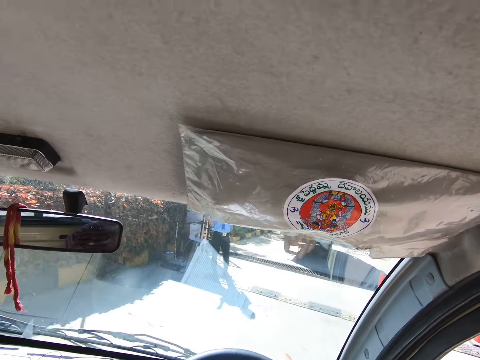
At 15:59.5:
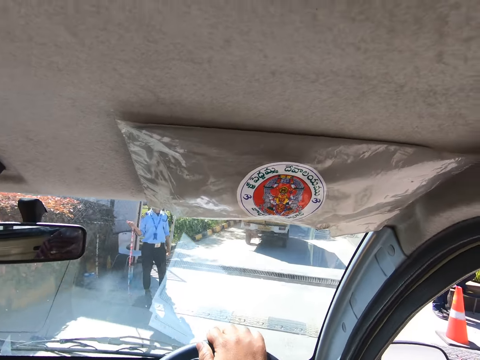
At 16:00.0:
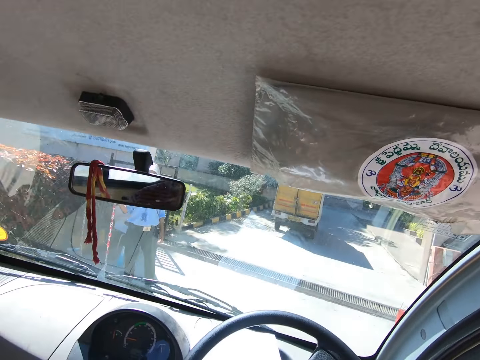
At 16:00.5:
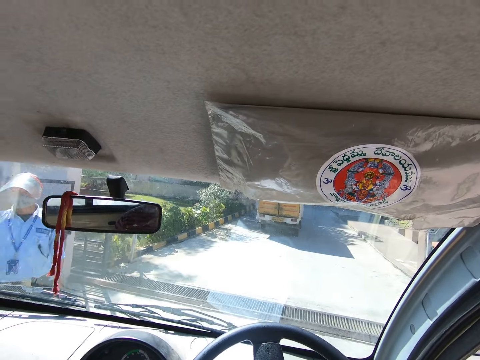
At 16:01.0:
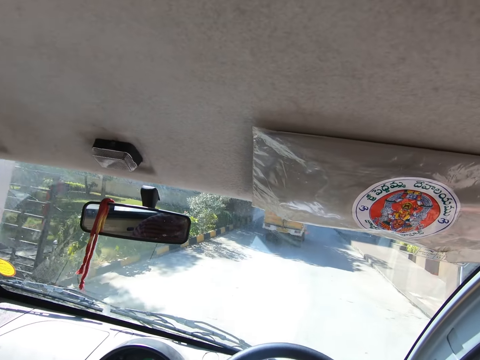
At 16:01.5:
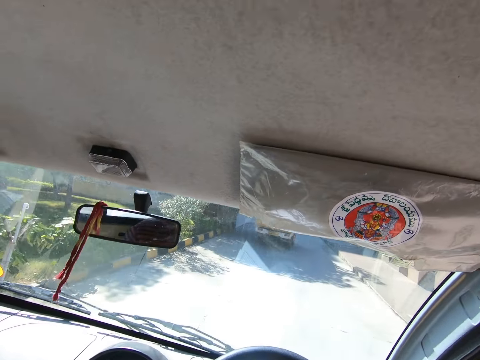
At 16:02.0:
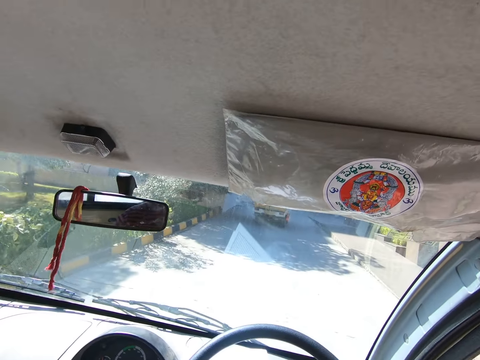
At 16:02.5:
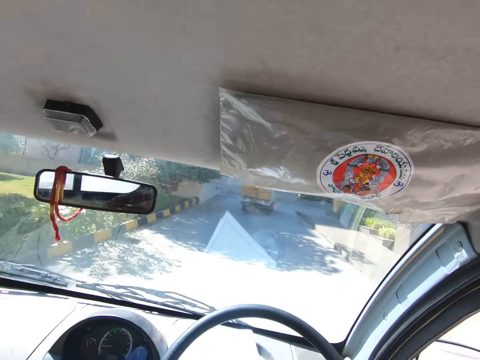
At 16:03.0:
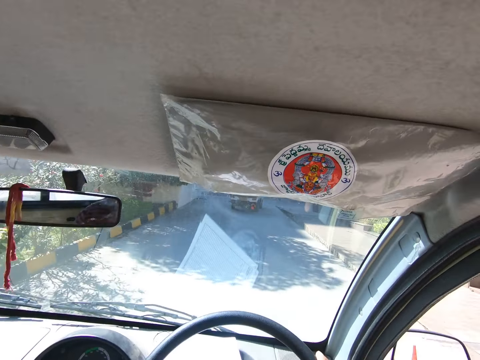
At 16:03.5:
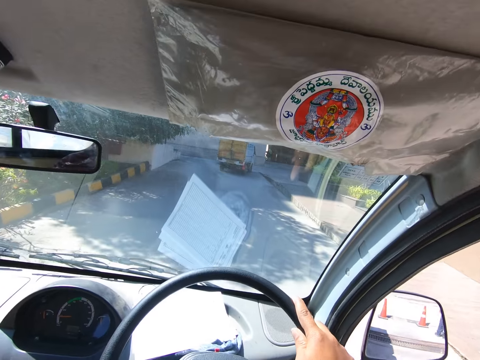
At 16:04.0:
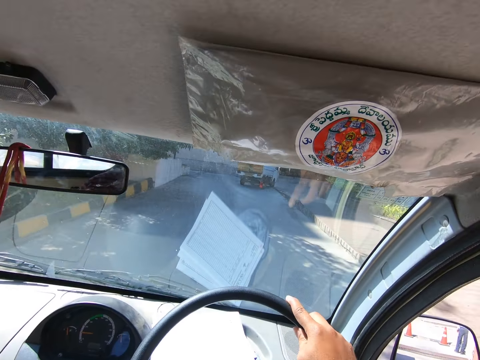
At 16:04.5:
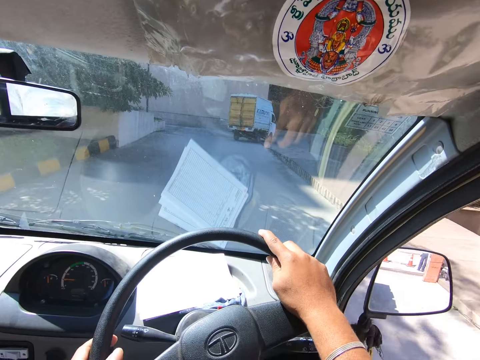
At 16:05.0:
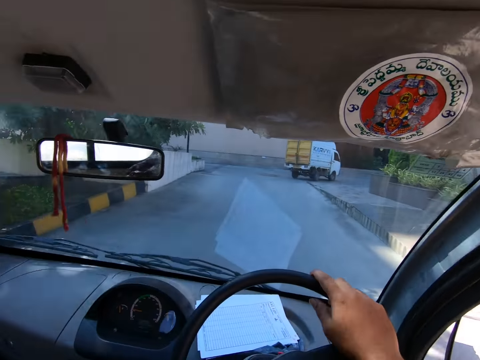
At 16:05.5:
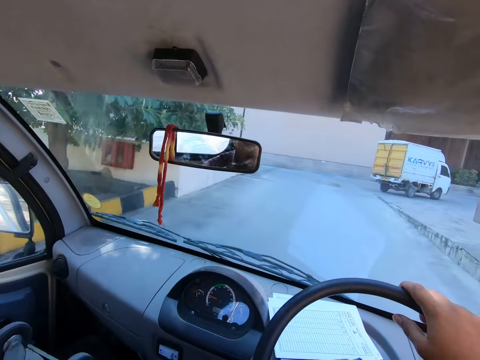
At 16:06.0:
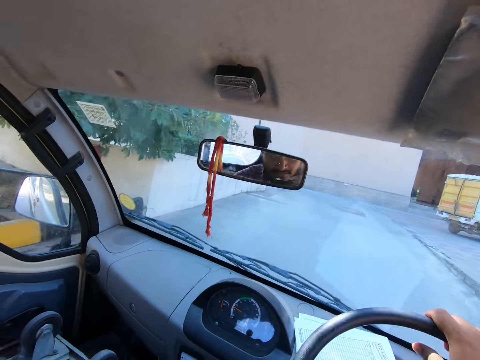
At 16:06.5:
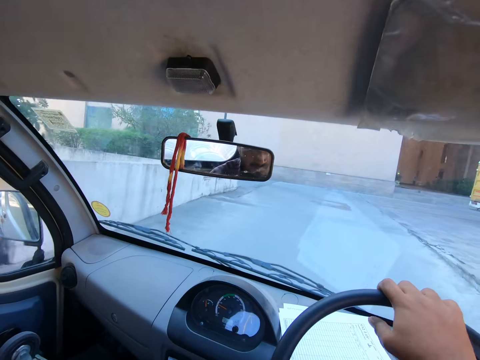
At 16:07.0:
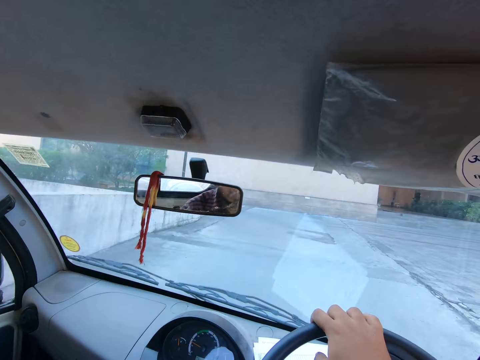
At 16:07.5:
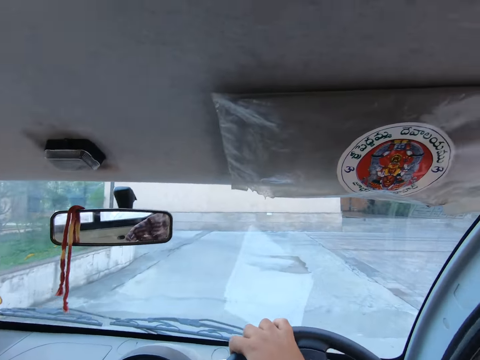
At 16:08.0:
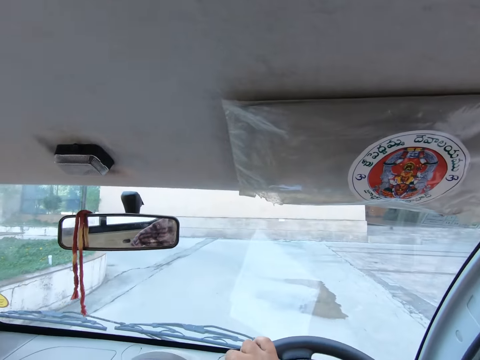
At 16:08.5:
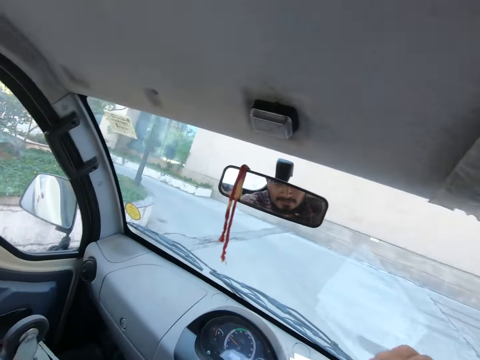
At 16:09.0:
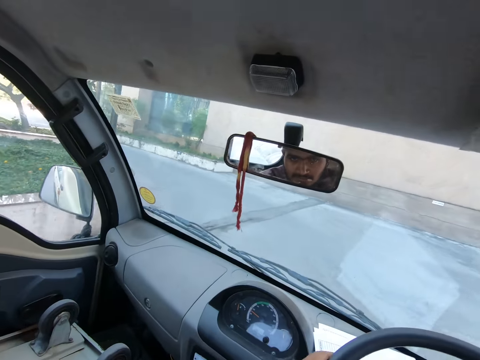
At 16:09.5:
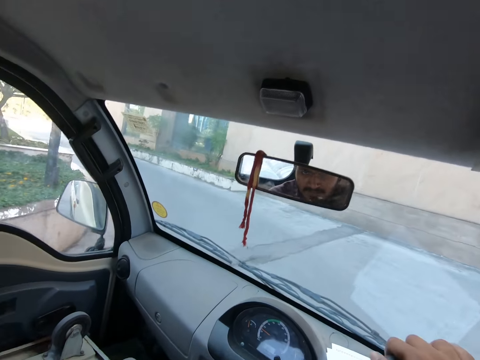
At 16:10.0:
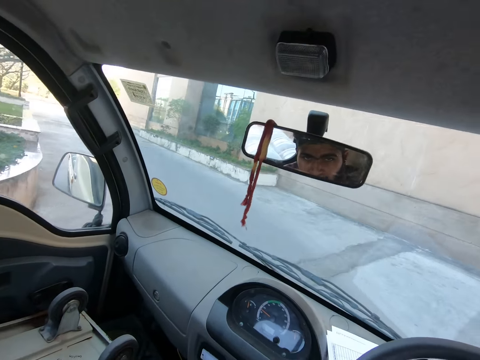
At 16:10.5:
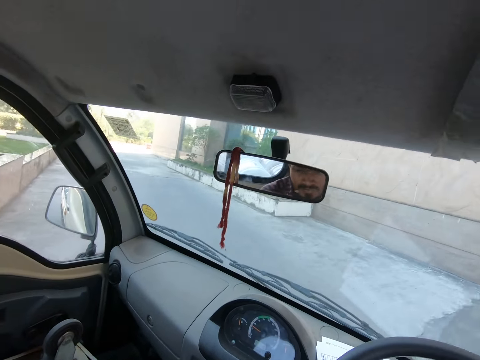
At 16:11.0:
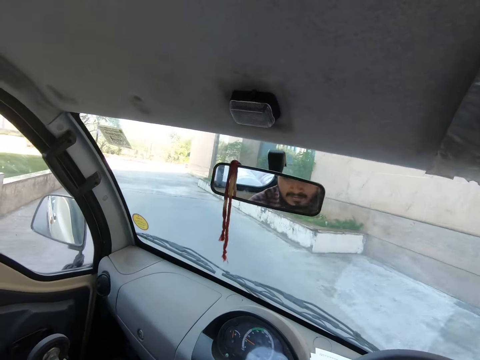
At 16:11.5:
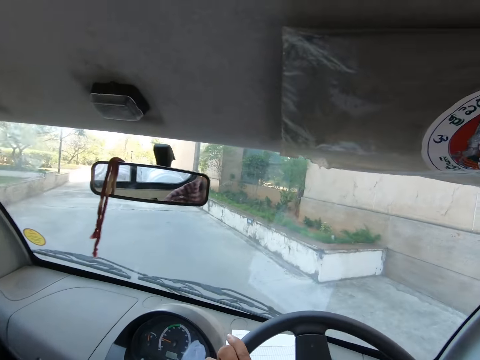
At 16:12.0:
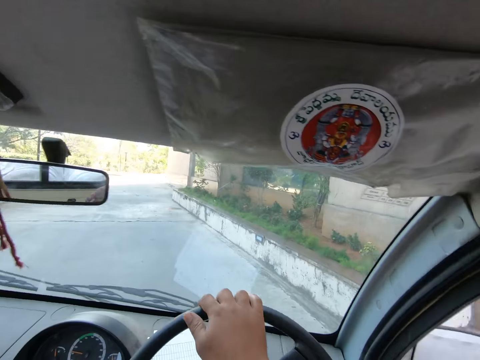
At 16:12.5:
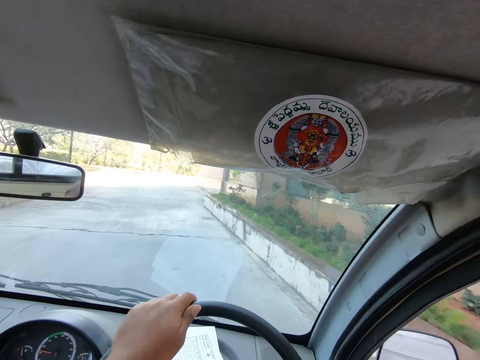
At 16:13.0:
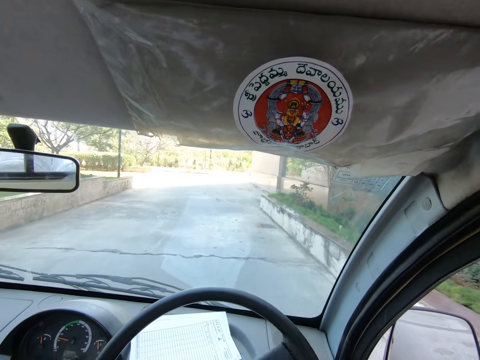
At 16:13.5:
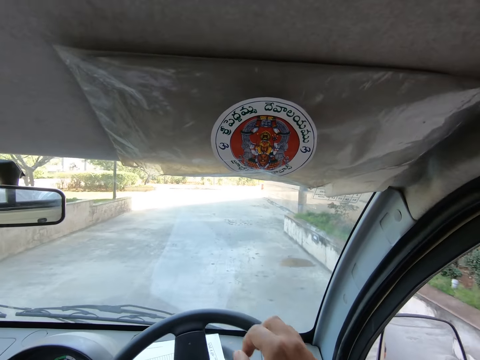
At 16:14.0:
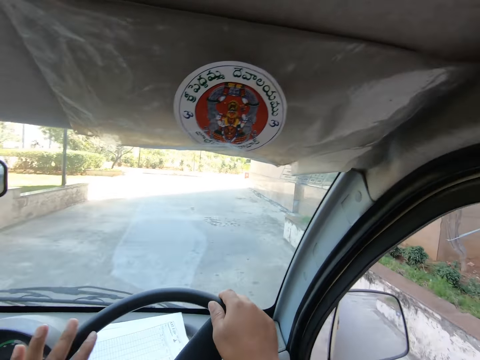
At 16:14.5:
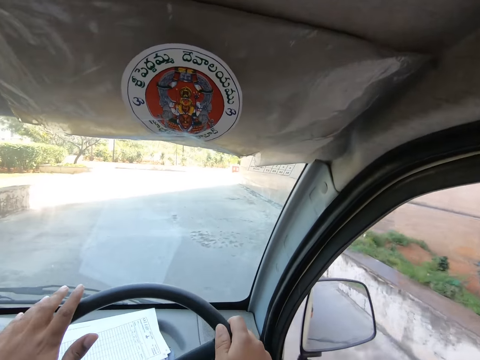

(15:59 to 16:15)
The camera wearer drives past a police woman. They turn left.
